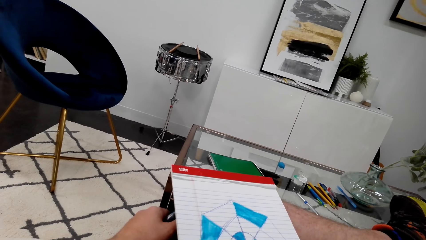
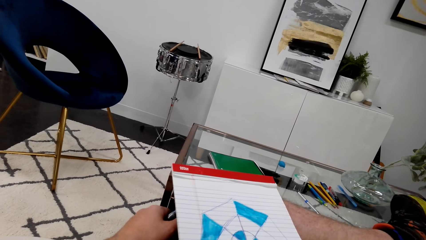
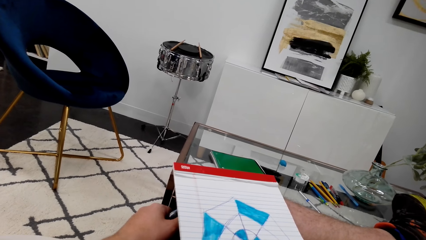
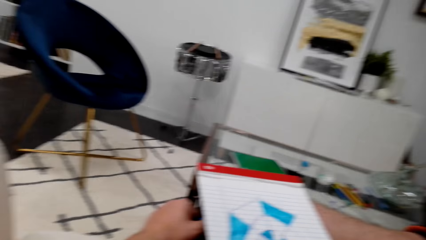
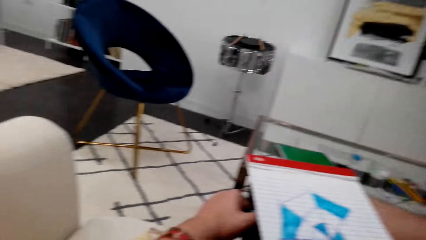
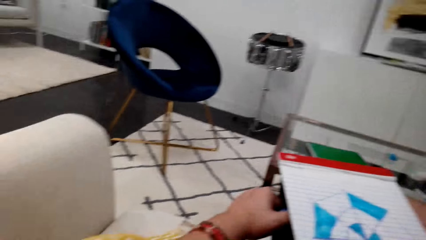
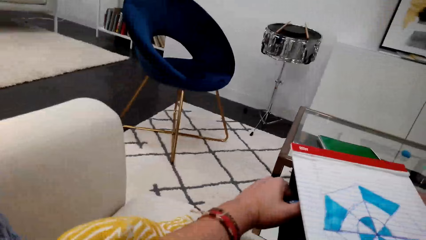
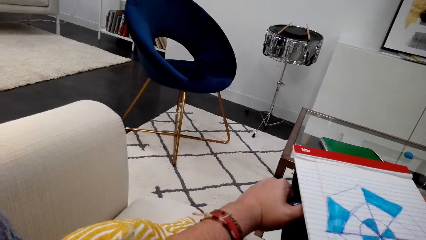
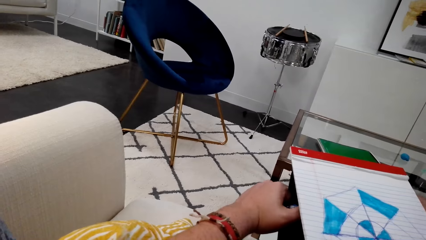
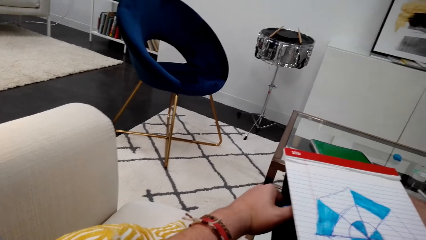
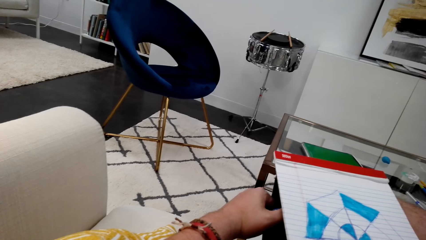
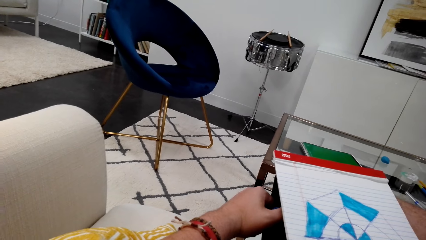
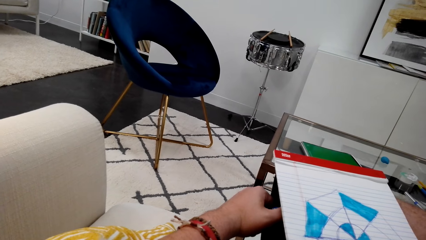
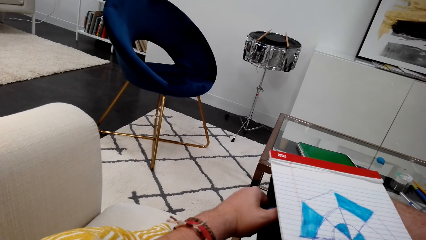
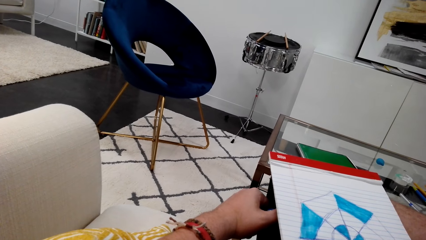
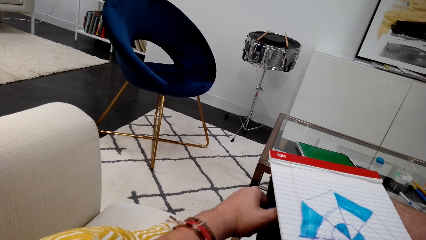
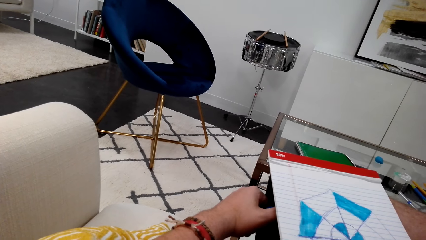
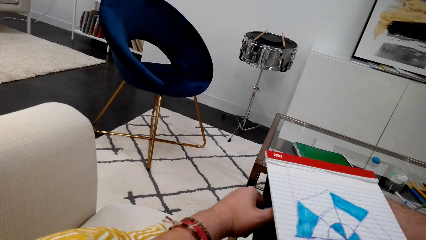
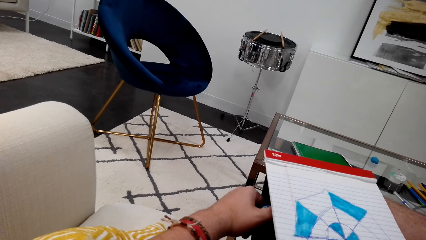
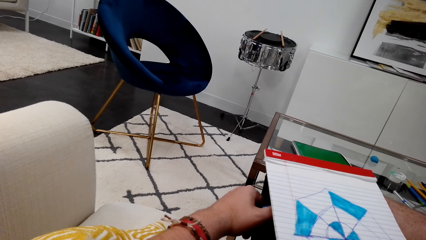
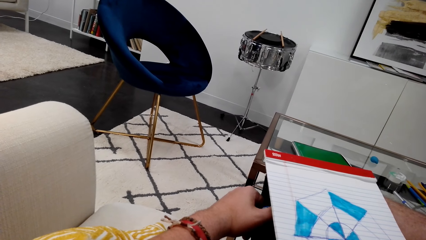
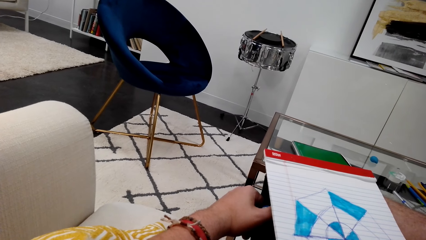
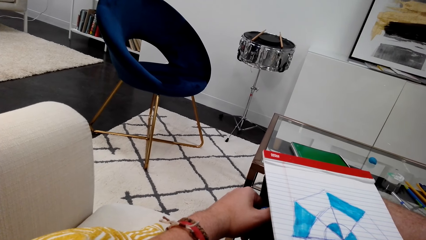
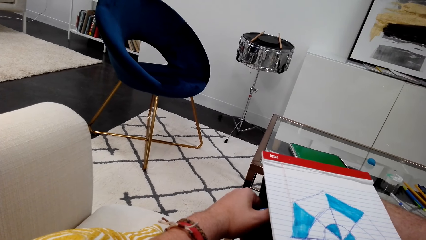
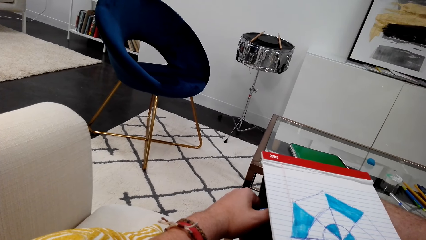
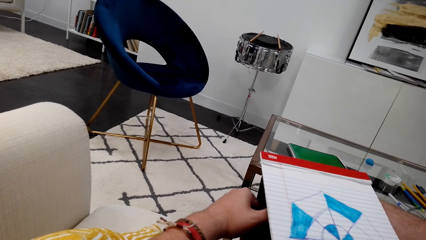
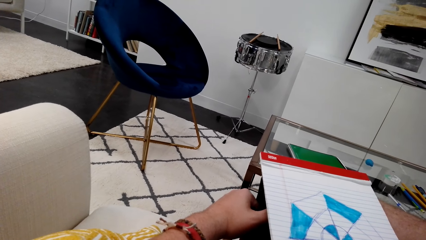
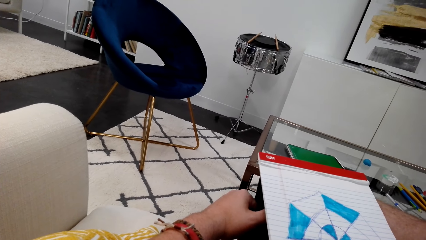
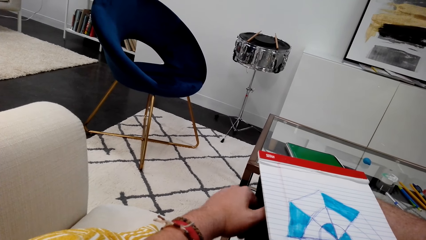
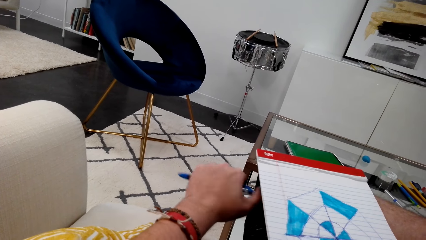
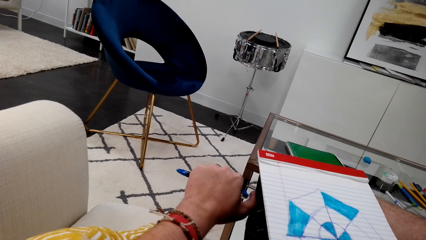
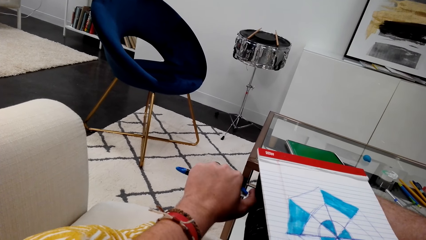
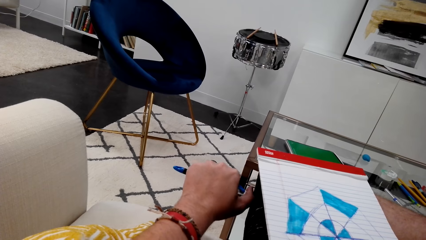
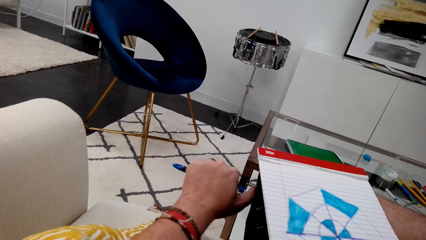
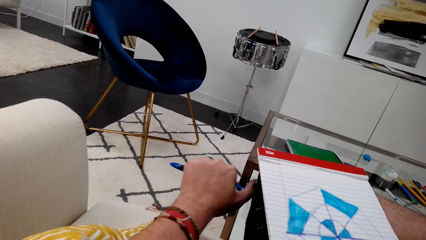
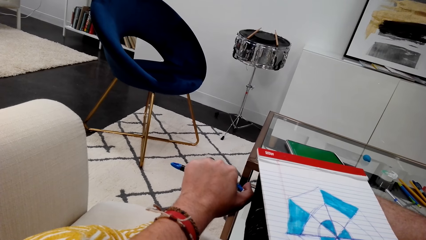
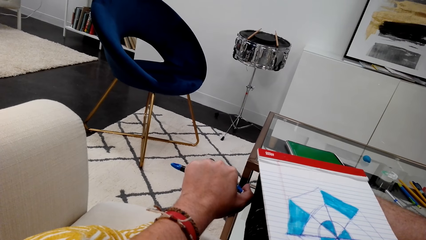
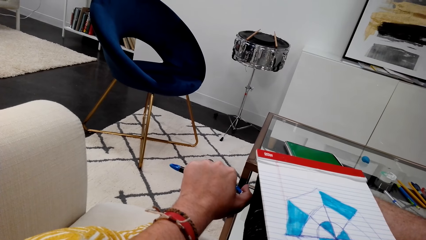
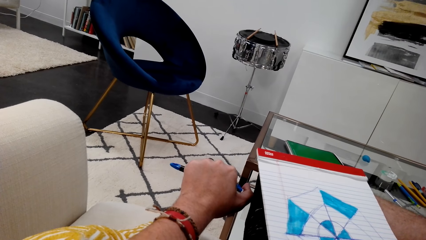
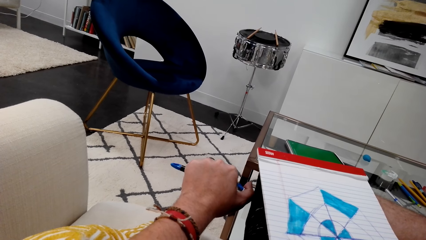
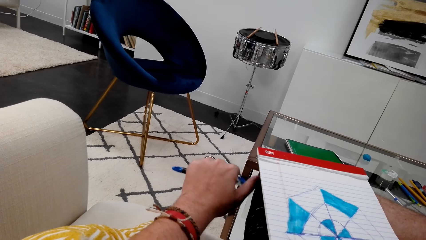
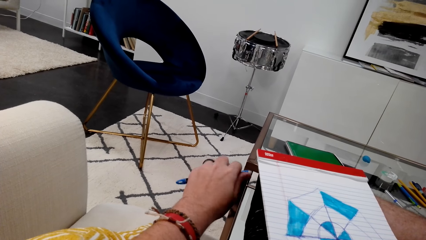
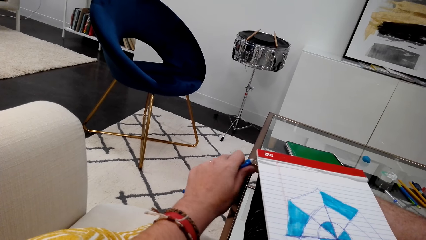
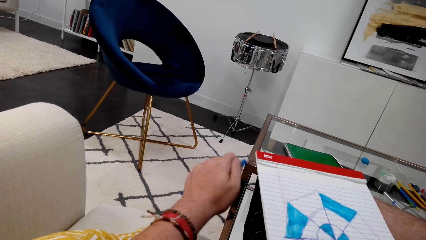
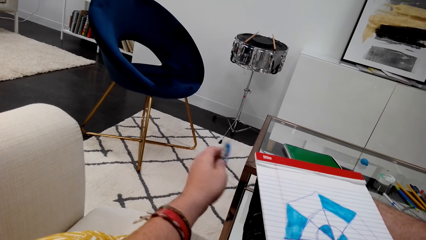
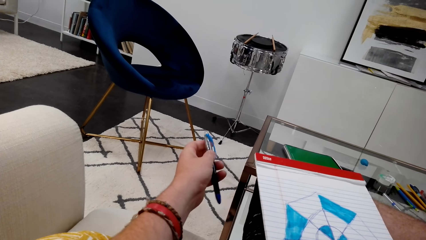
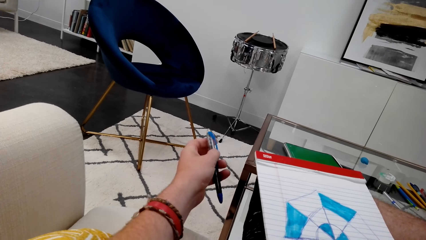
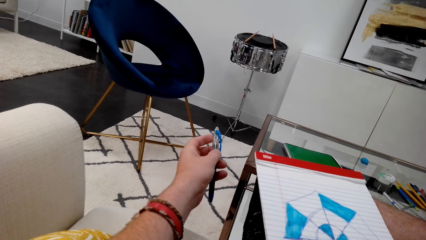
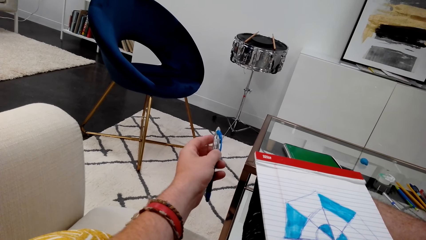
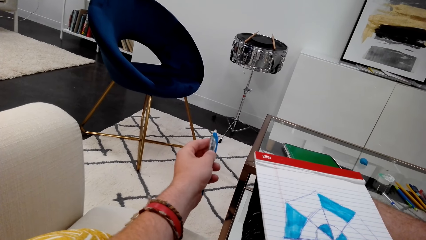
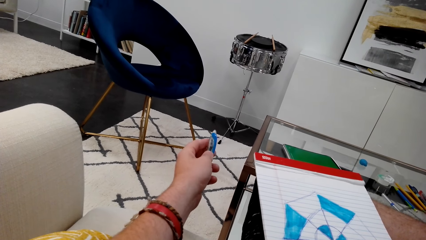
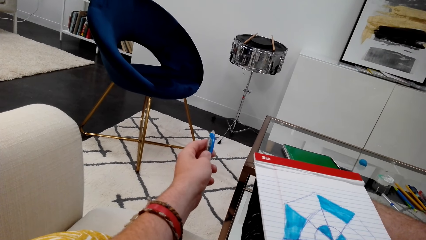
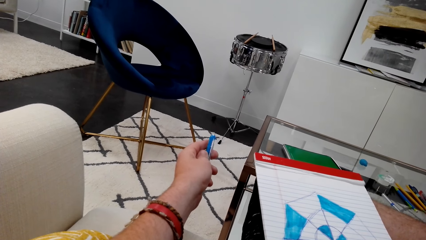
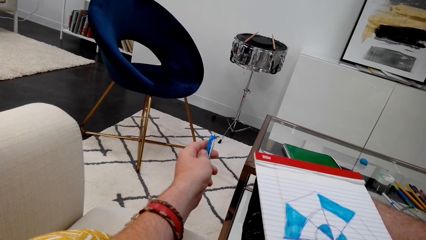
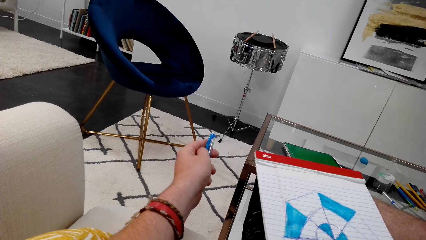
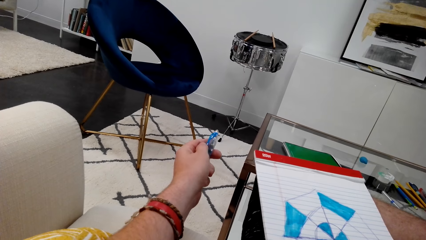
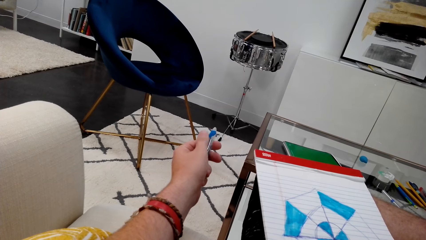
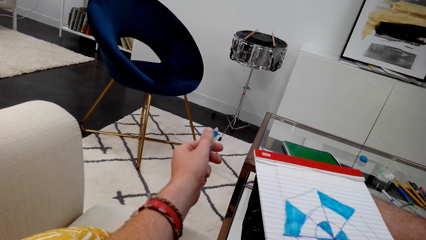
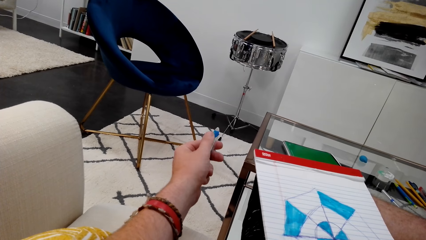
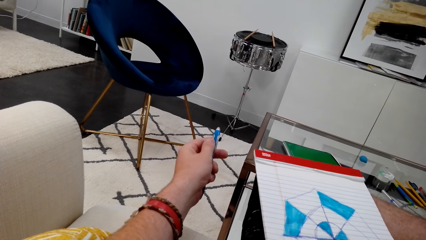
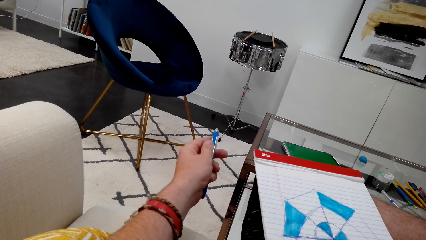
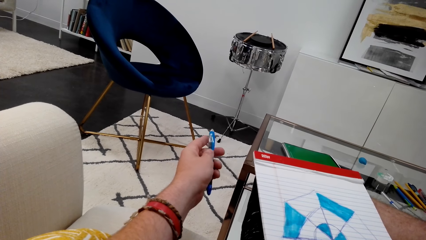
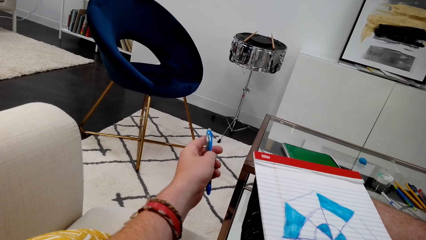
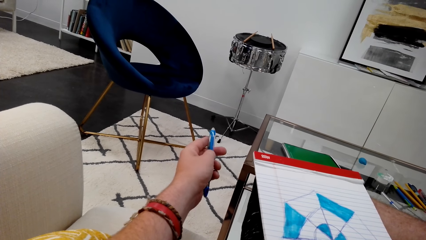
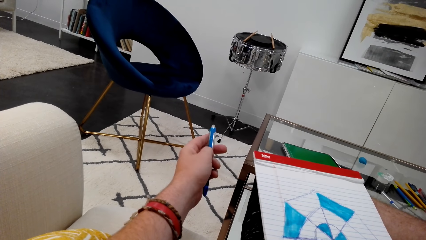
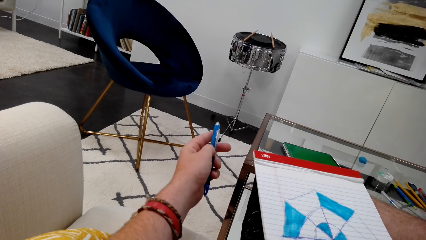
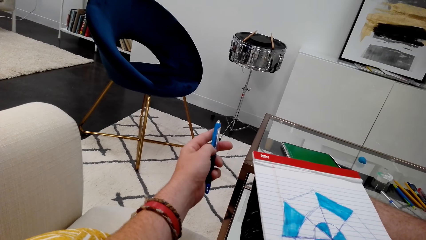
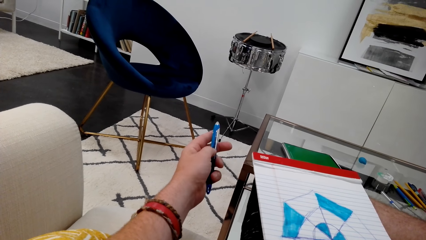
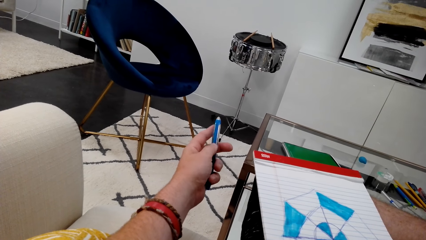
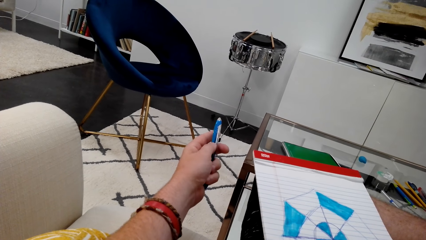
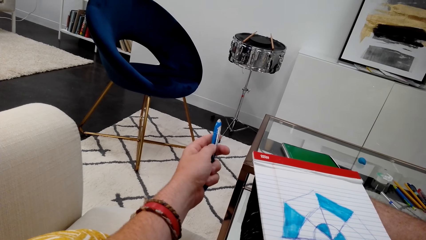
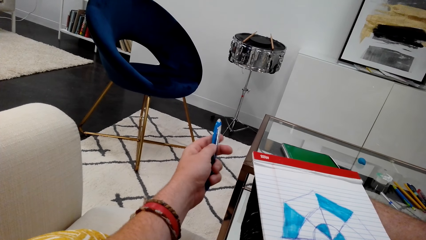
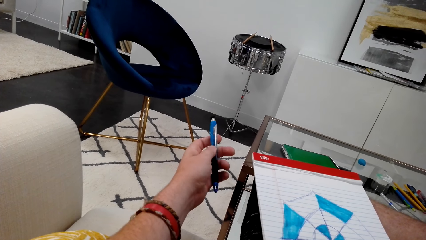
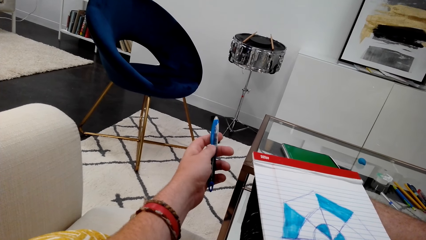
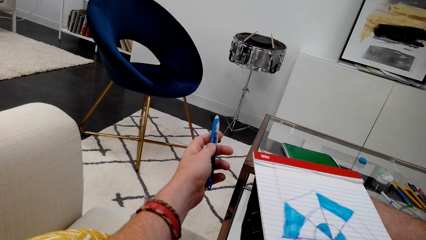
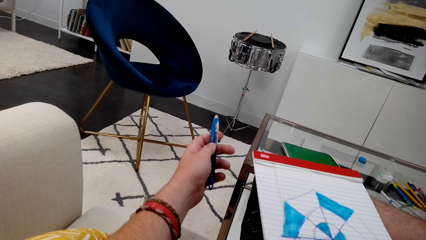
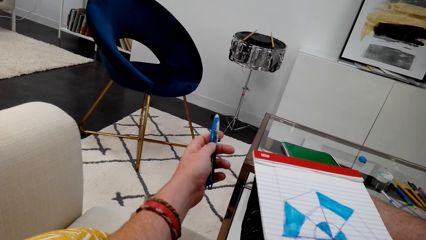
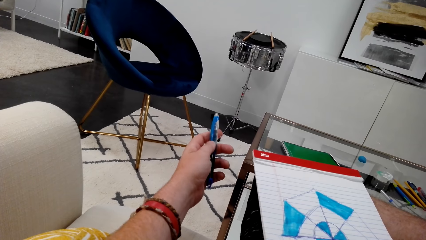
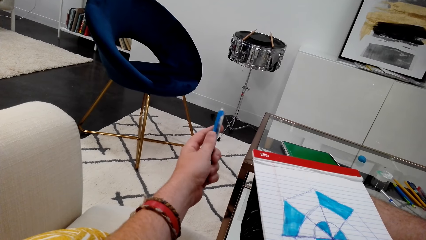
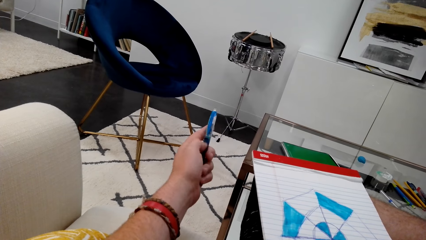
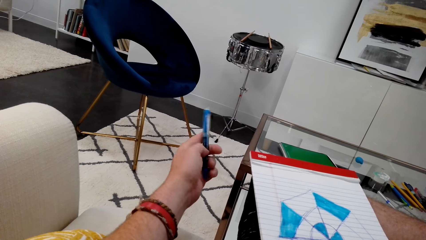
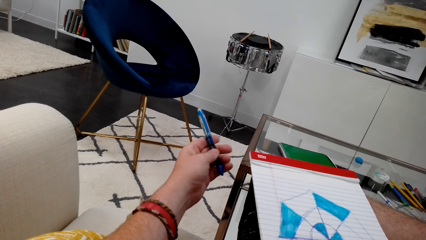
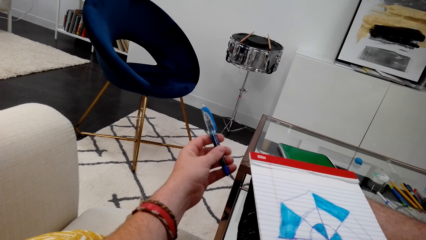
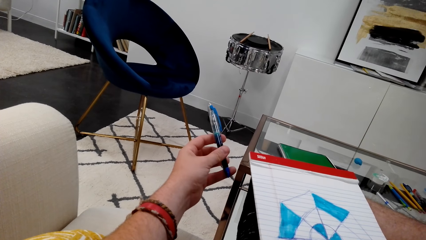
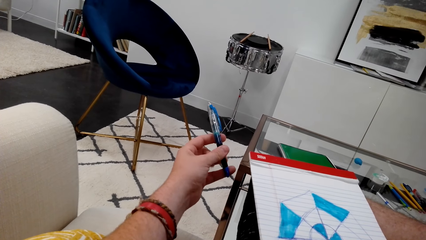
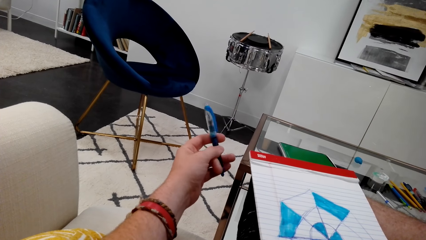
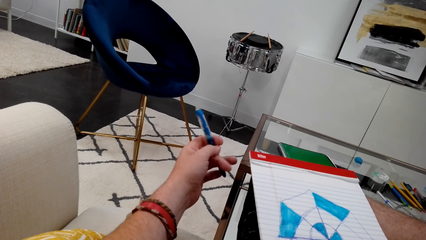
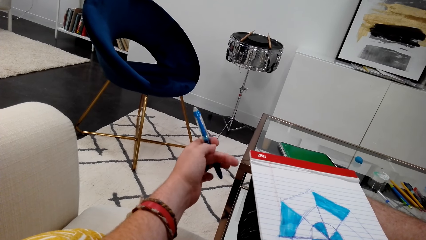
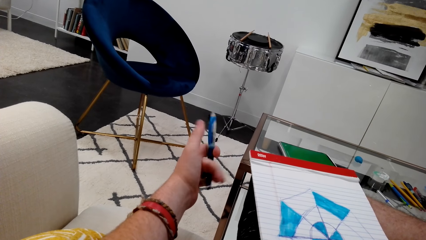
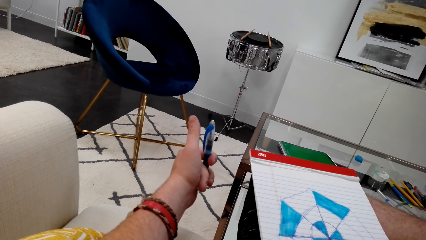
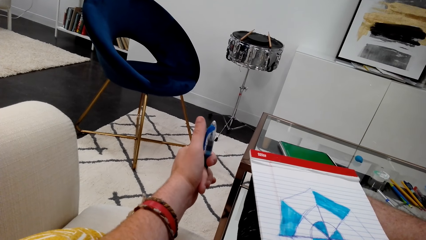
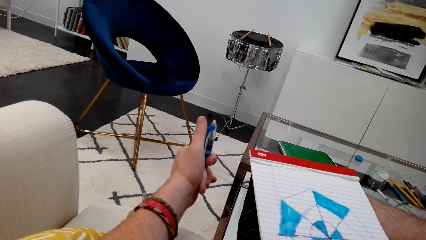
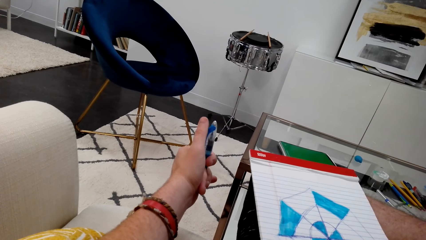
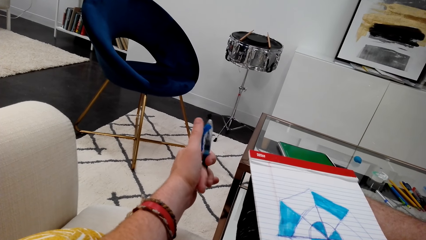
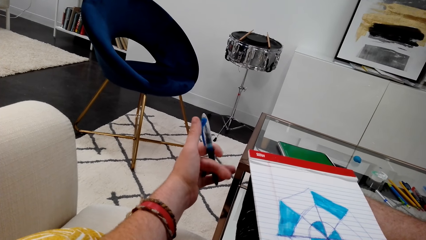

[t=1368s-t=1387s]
The camera wearer looks around. He twists his hand. He holds the marker pen on the left hand. He presses the pen with his thumb. He plays with the pen in his hand.
